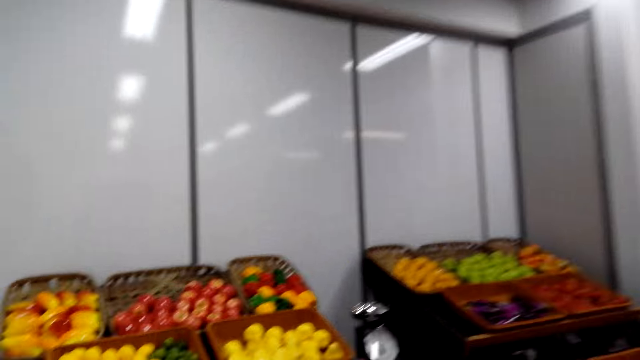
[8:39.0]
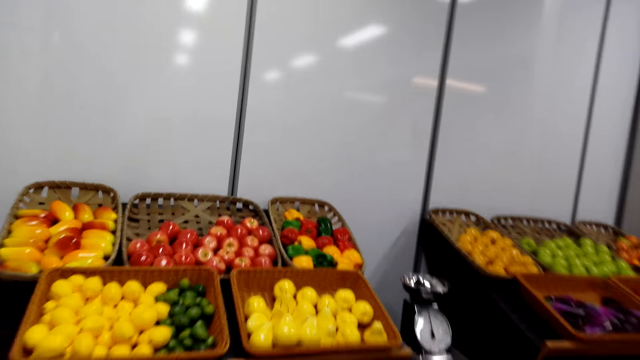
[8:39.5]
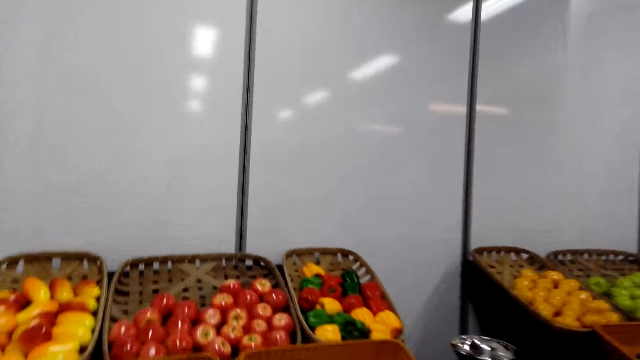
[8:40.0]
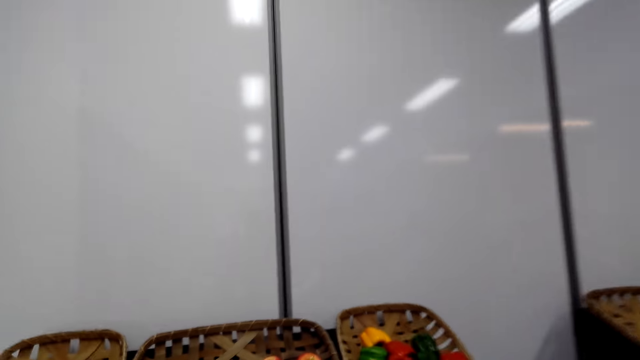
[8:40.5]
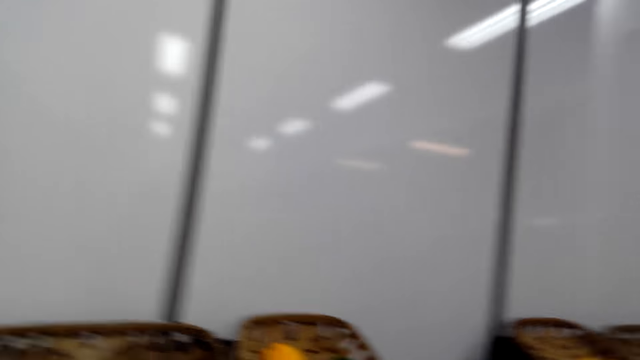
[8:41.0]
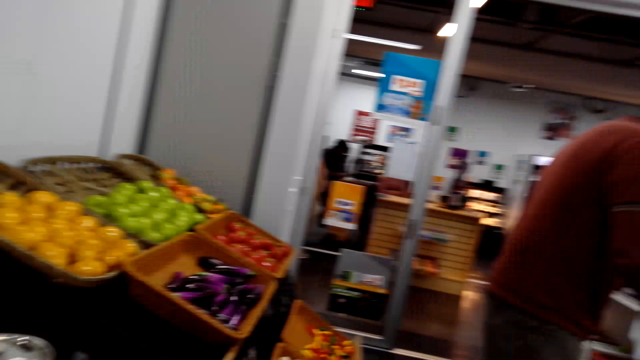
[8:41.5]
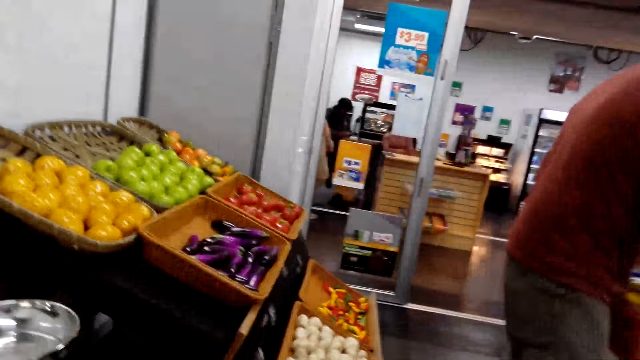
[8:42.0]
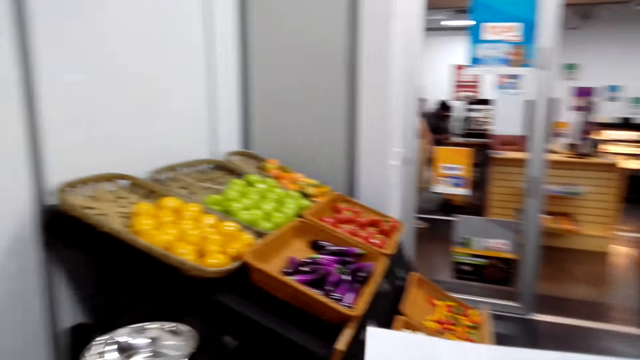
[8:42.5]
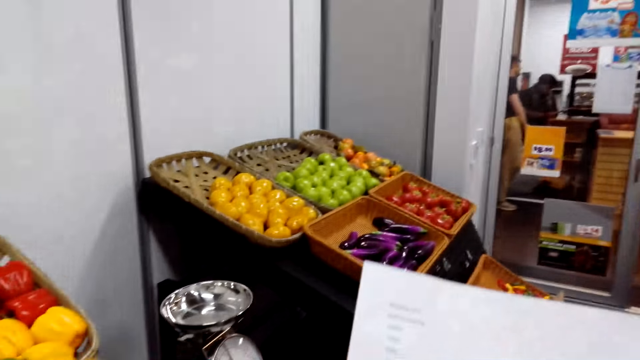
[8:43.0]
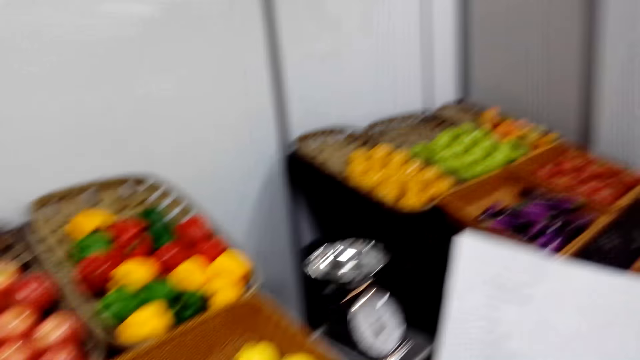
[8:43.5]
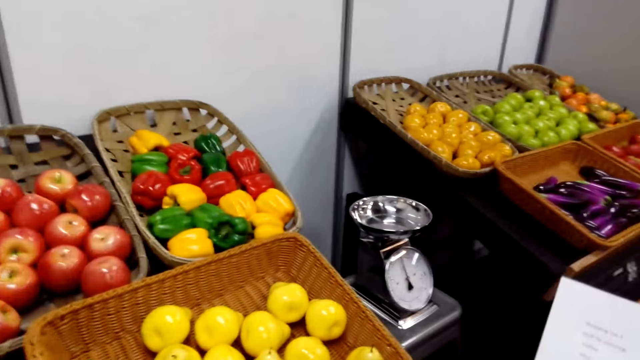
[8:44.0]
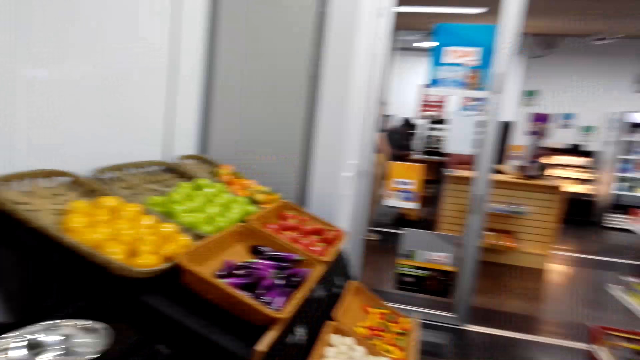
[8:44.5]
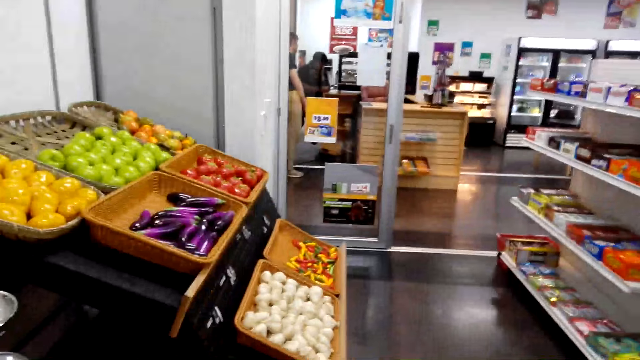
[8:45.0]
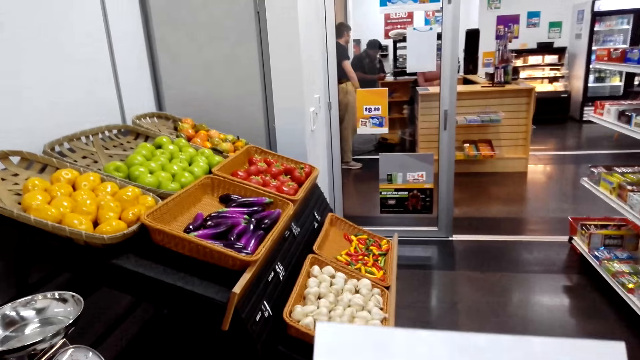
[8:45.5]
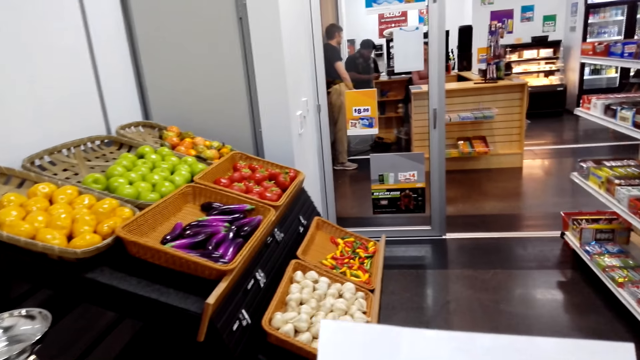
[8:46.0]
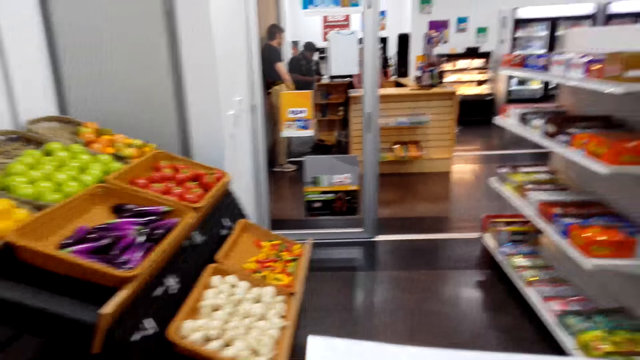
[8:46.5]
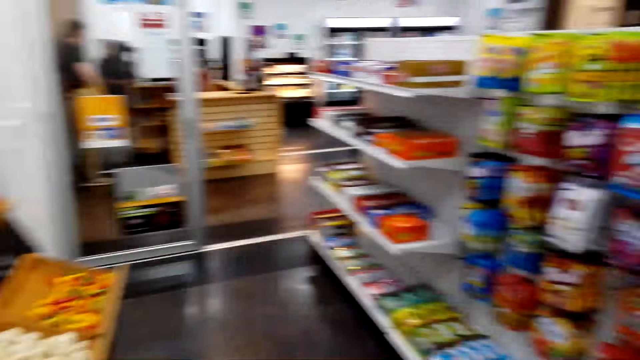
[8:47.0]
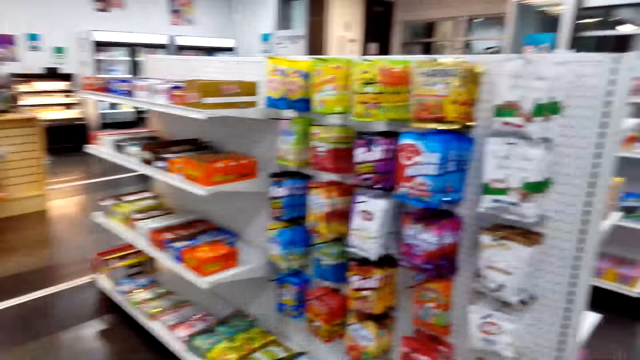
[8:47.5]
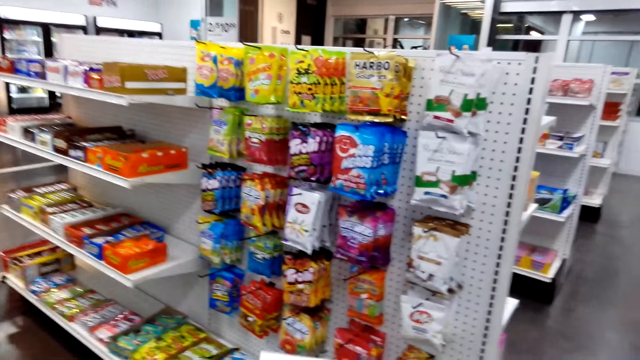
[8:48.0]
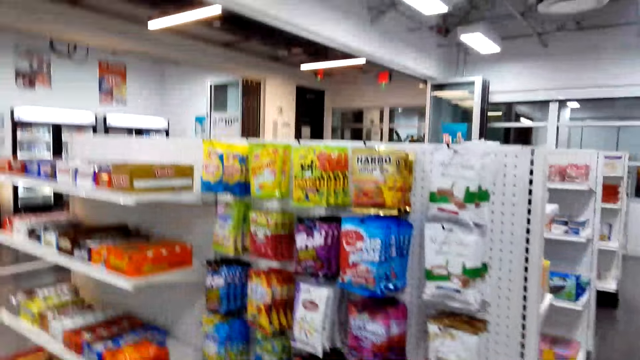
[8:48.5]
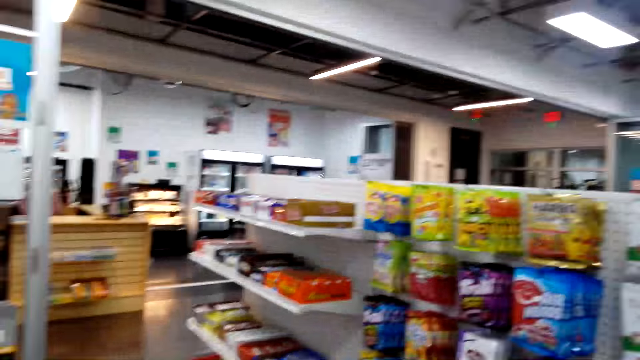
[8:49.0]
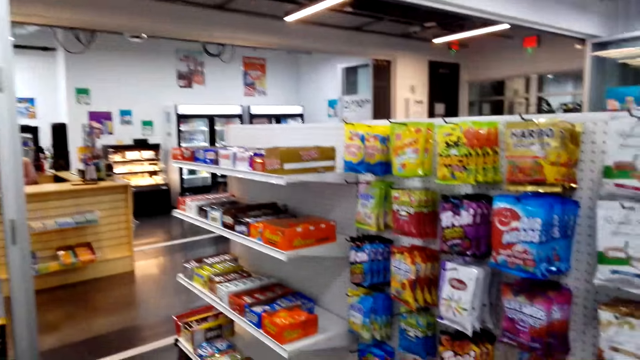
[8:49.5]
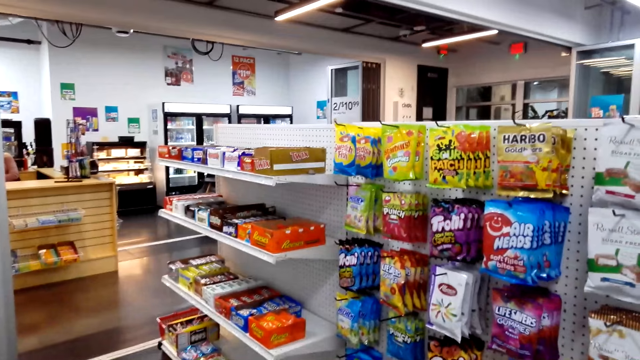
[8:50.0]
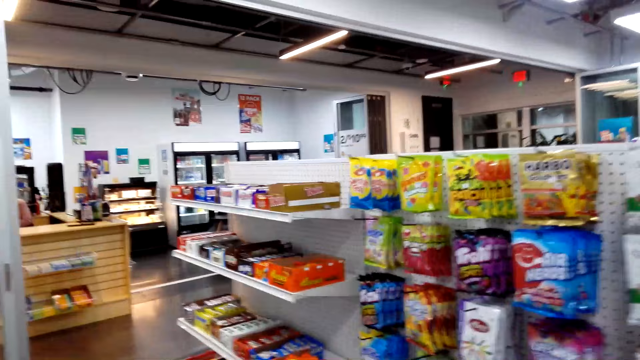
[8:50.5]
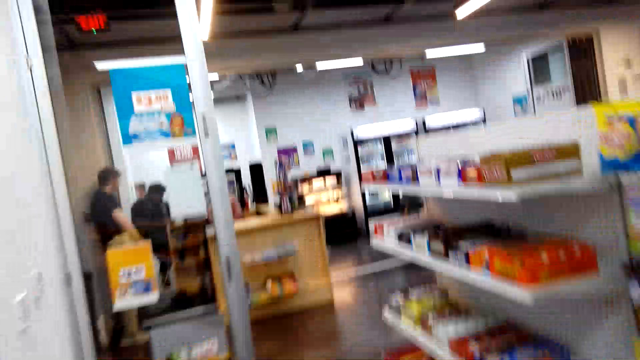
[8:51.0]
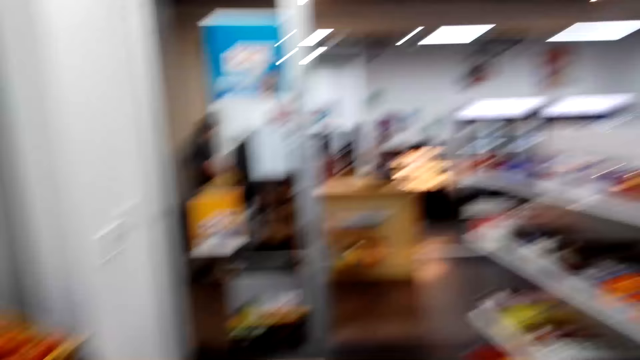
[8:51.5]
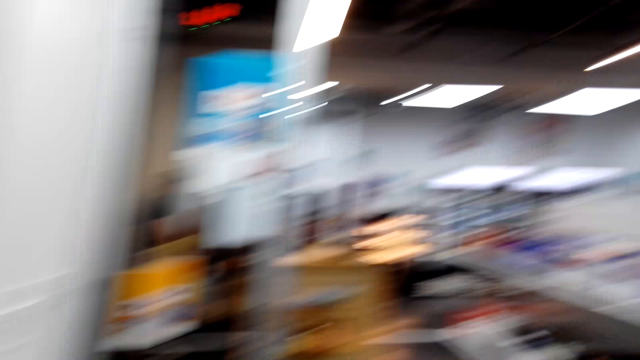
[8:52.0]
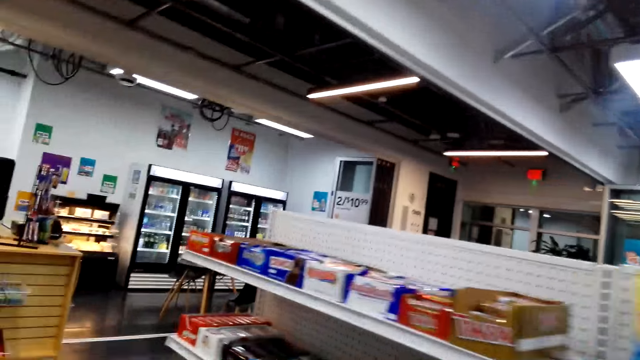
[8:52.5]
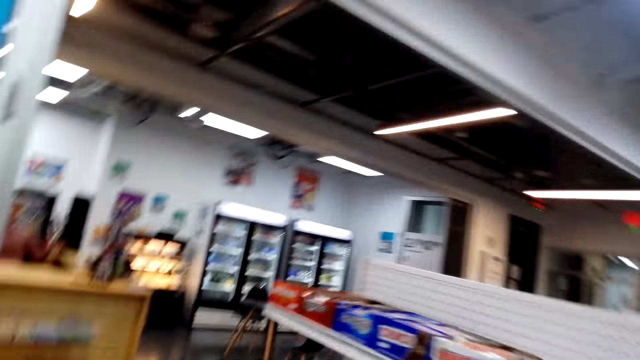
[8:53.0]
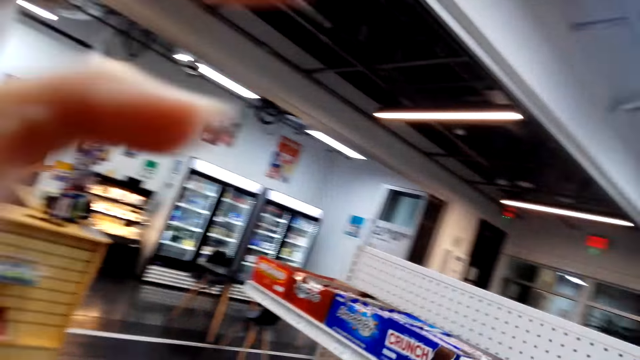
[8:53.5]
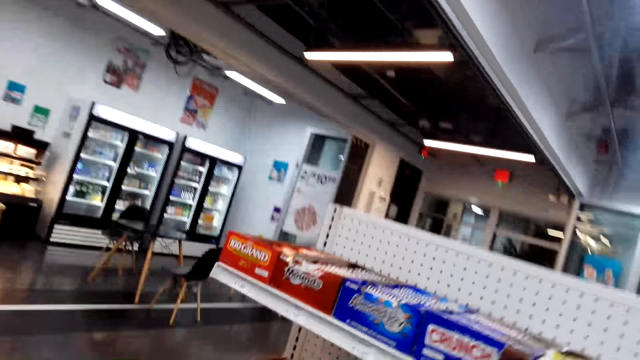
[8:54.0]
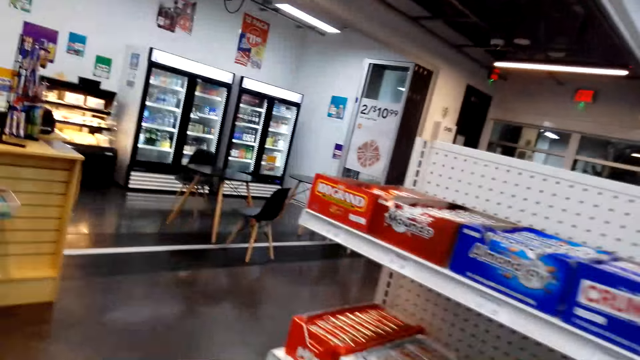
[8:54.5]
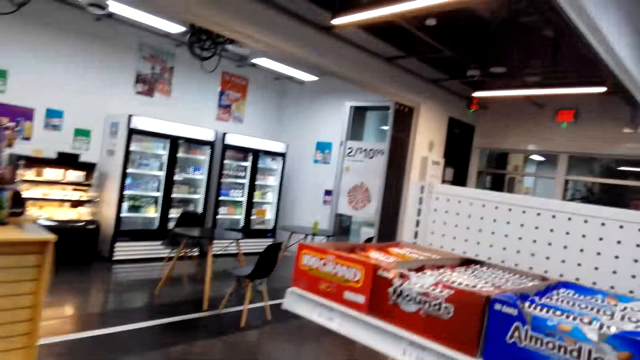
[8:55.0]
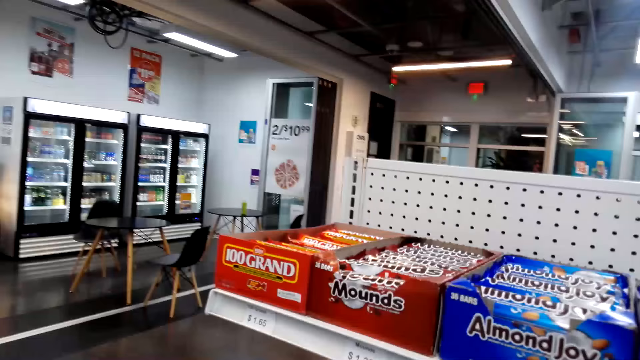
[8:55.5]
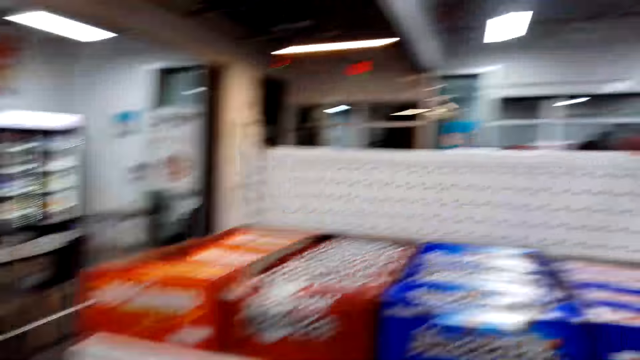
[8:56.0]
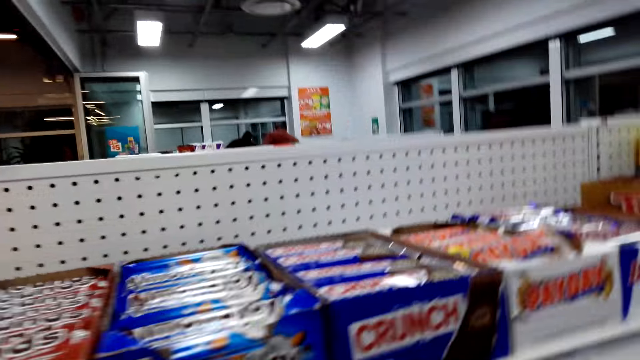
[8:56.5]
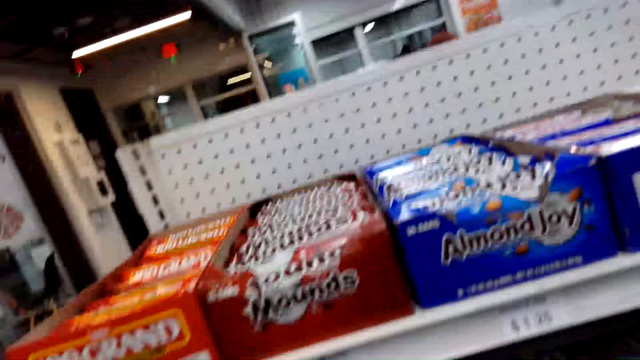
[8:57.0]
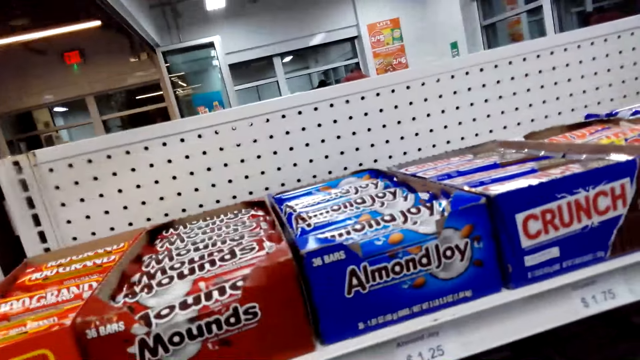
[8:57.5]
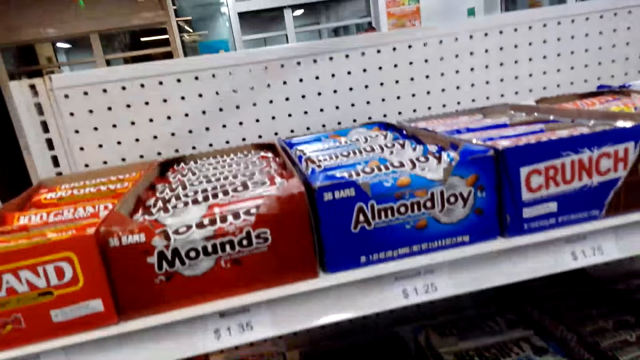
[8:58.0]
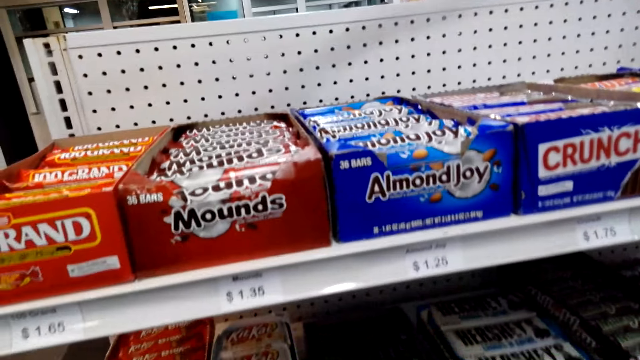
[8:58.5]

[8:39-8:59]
The camera wearer walks around.
